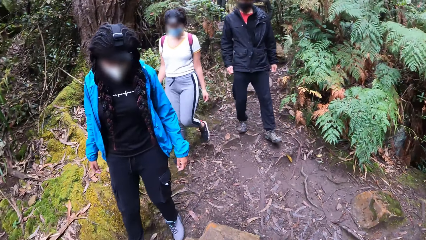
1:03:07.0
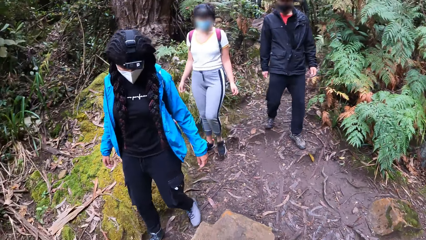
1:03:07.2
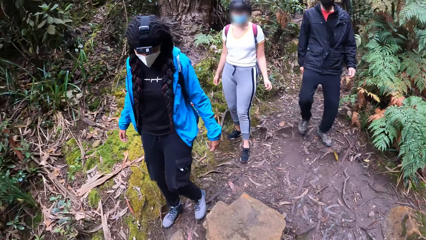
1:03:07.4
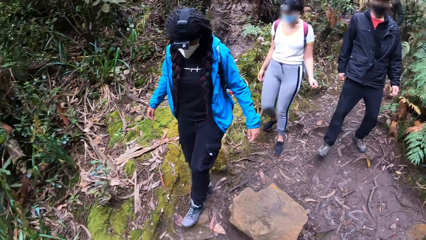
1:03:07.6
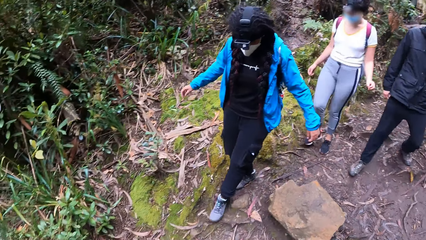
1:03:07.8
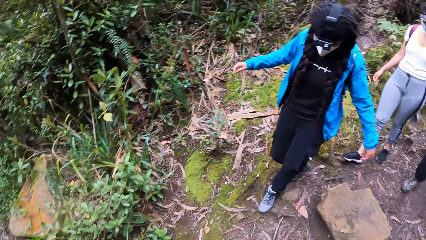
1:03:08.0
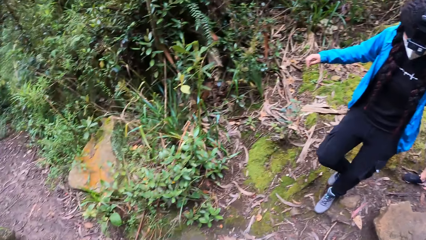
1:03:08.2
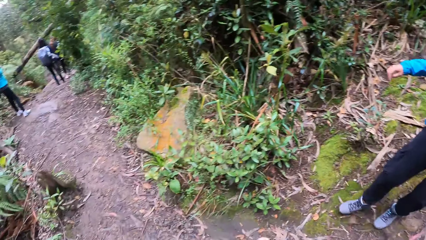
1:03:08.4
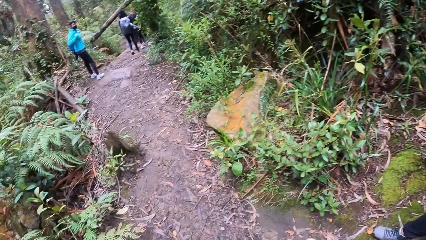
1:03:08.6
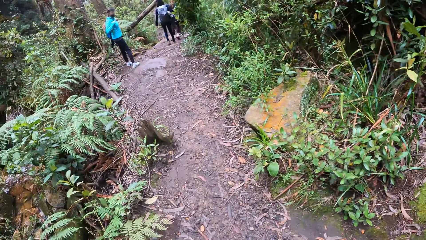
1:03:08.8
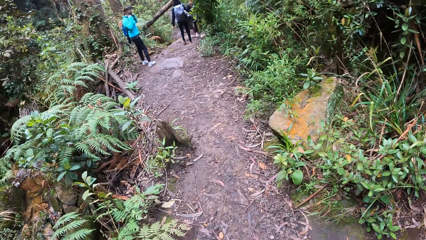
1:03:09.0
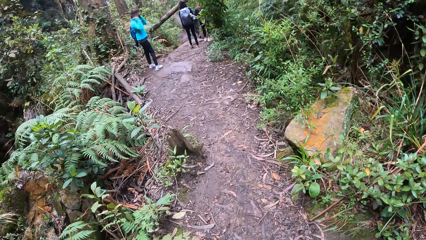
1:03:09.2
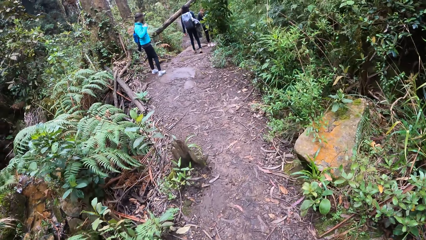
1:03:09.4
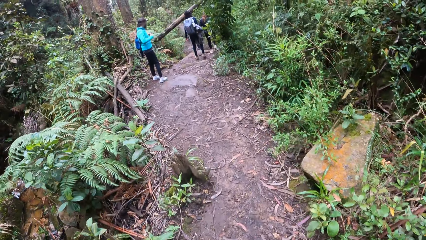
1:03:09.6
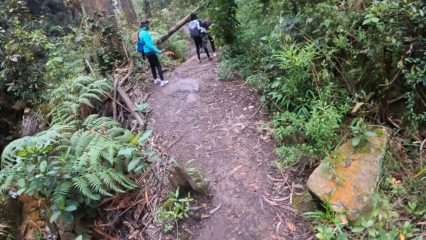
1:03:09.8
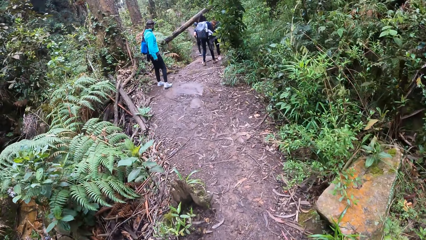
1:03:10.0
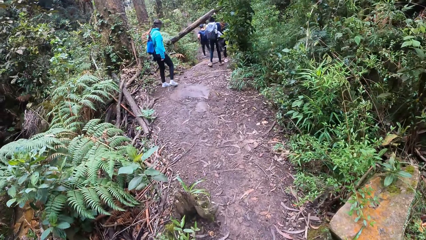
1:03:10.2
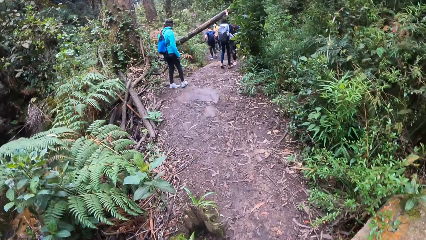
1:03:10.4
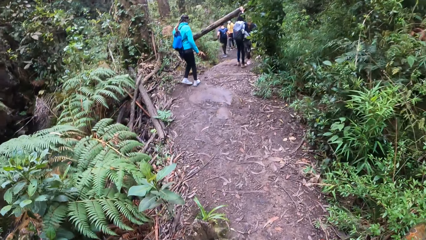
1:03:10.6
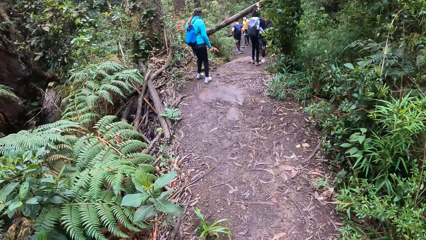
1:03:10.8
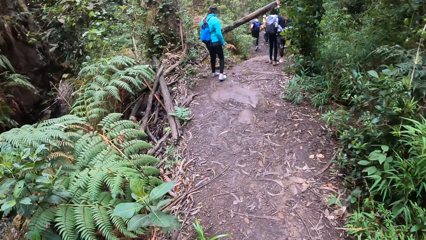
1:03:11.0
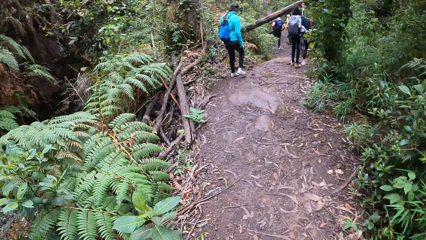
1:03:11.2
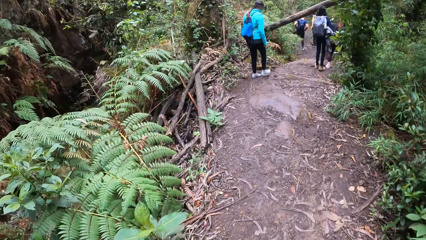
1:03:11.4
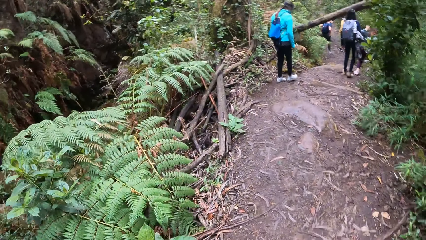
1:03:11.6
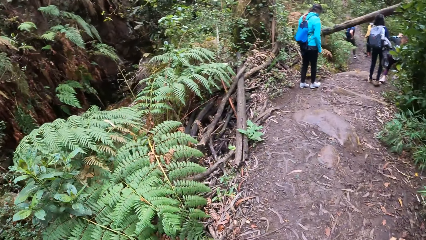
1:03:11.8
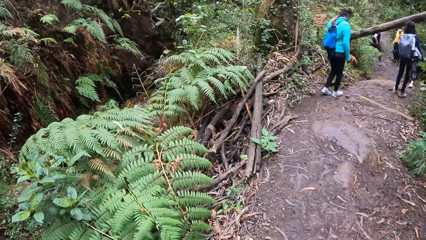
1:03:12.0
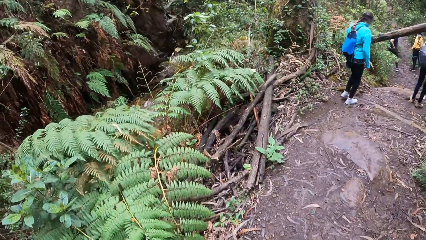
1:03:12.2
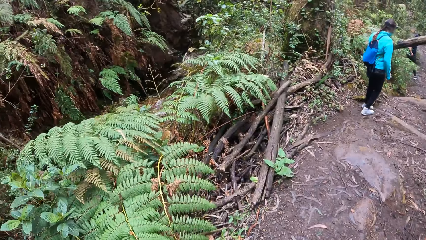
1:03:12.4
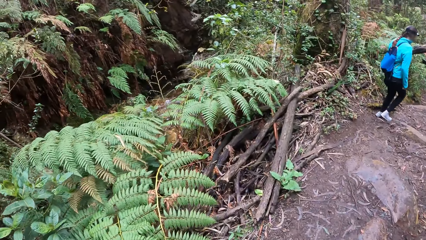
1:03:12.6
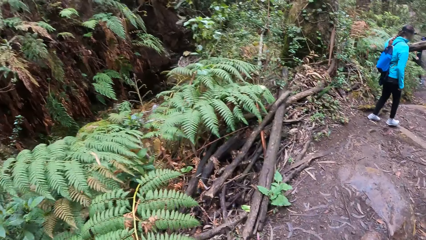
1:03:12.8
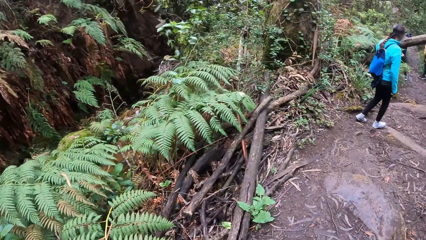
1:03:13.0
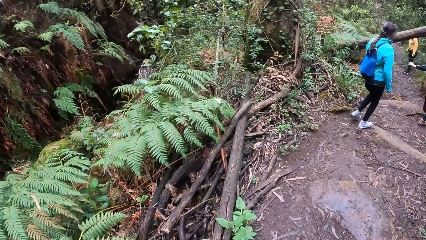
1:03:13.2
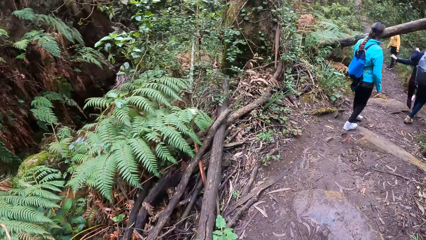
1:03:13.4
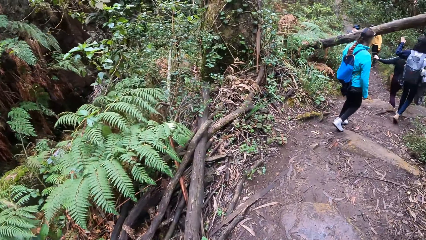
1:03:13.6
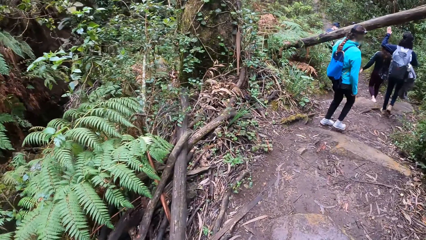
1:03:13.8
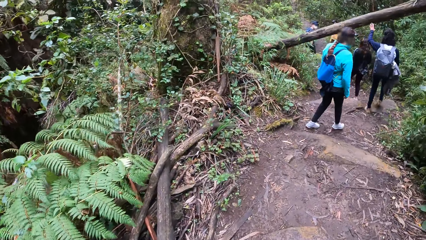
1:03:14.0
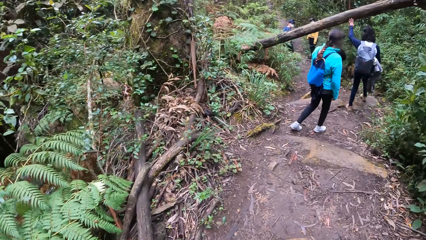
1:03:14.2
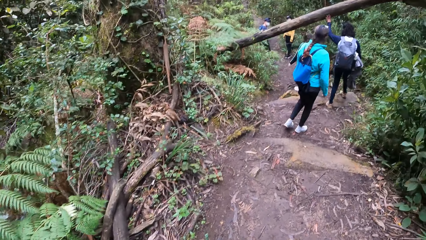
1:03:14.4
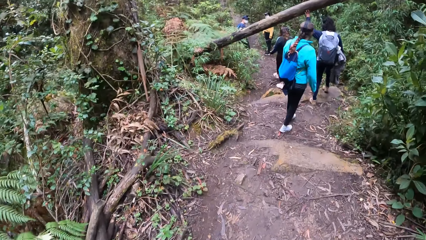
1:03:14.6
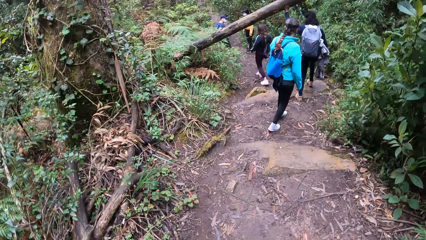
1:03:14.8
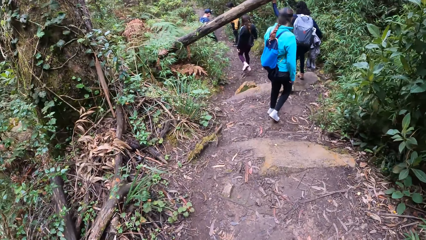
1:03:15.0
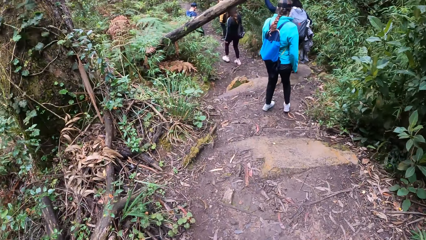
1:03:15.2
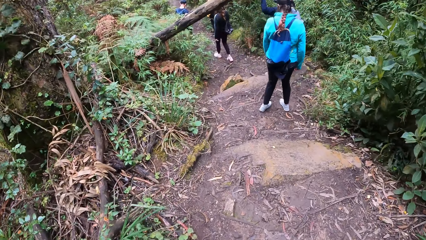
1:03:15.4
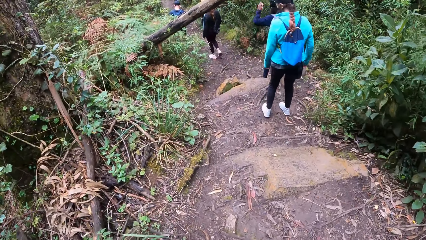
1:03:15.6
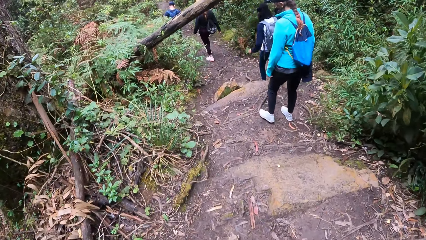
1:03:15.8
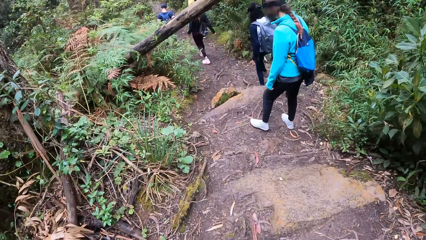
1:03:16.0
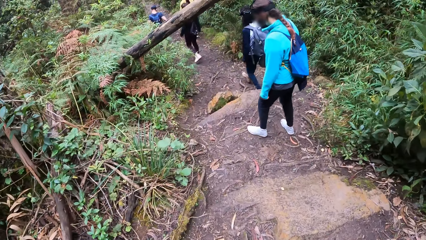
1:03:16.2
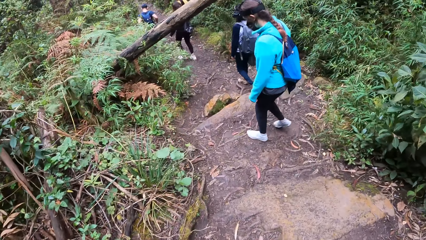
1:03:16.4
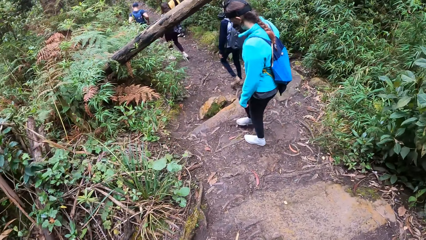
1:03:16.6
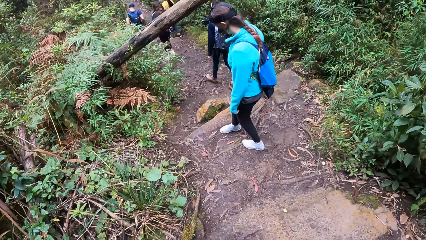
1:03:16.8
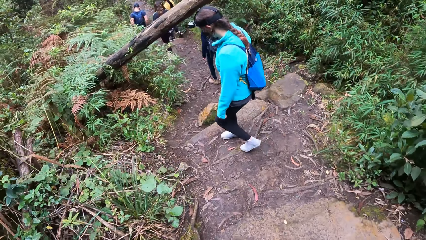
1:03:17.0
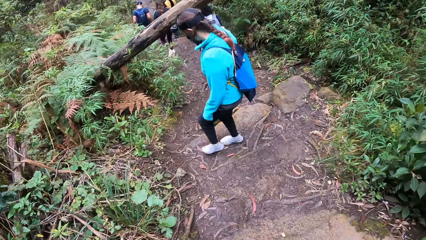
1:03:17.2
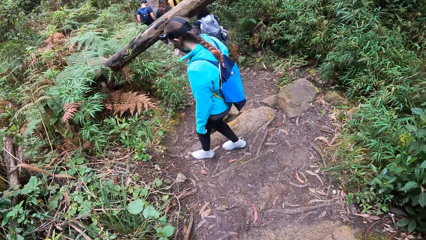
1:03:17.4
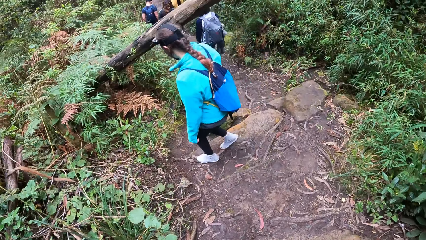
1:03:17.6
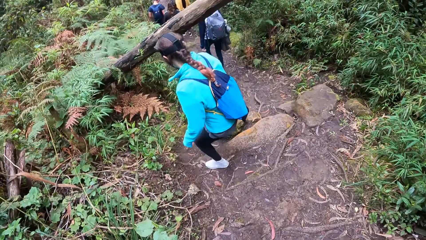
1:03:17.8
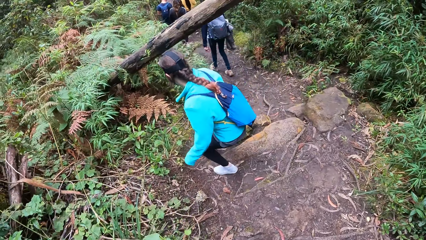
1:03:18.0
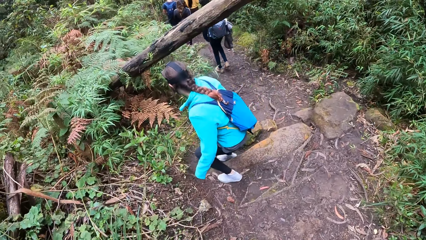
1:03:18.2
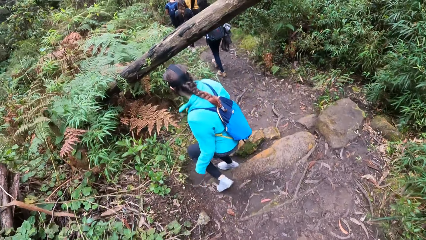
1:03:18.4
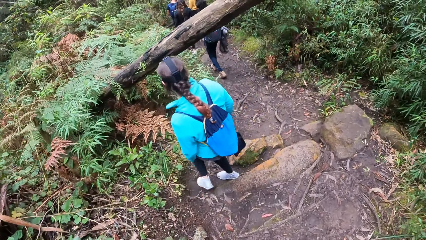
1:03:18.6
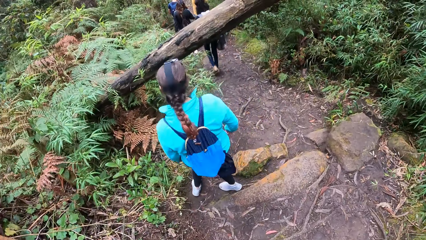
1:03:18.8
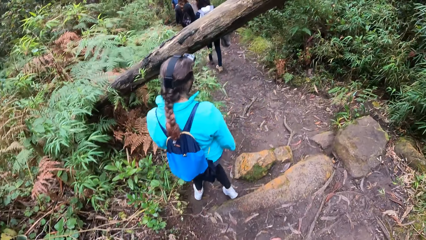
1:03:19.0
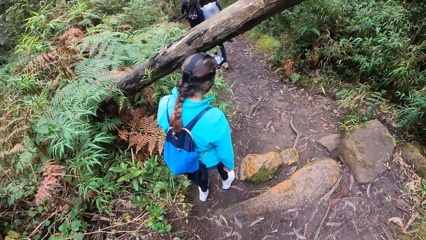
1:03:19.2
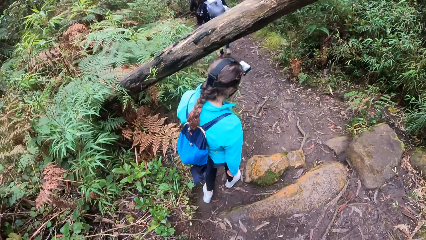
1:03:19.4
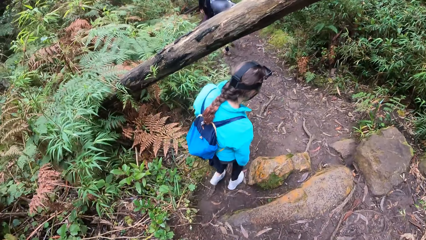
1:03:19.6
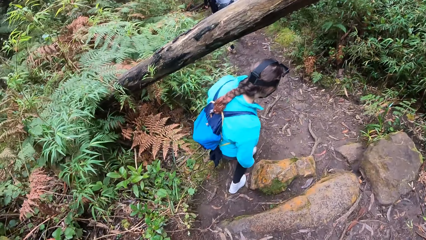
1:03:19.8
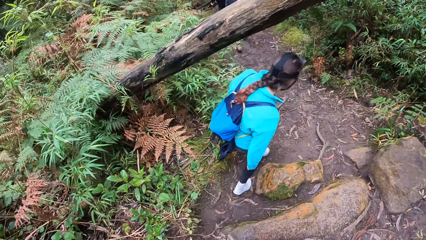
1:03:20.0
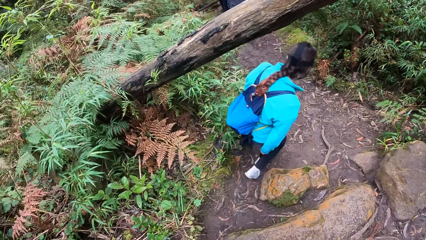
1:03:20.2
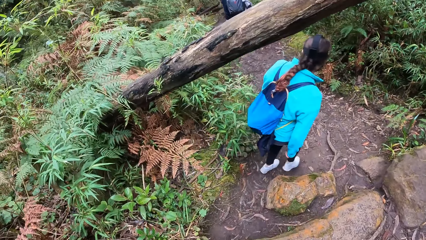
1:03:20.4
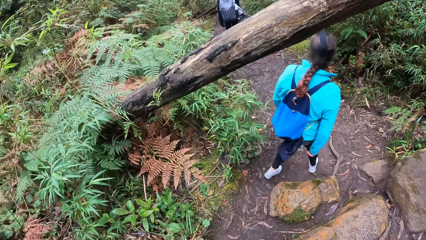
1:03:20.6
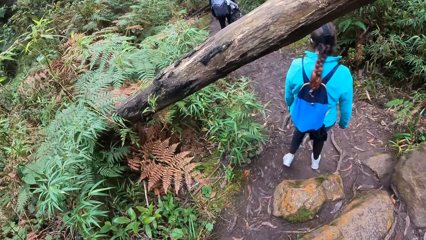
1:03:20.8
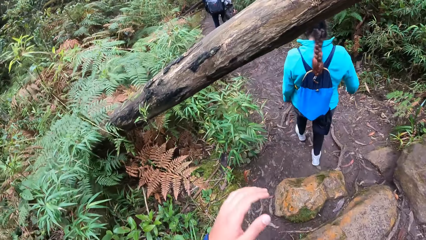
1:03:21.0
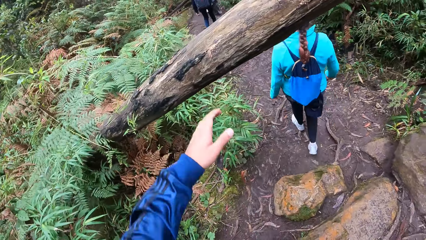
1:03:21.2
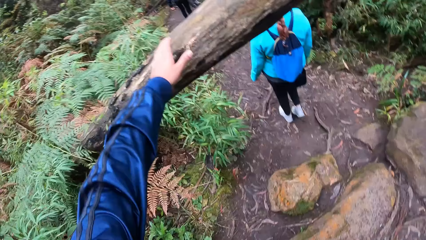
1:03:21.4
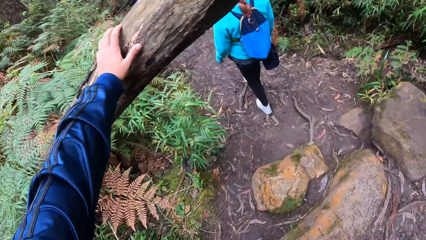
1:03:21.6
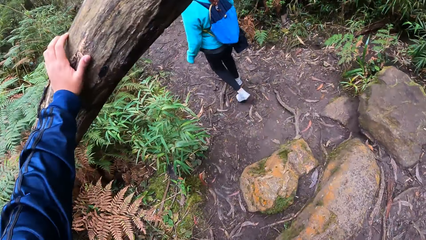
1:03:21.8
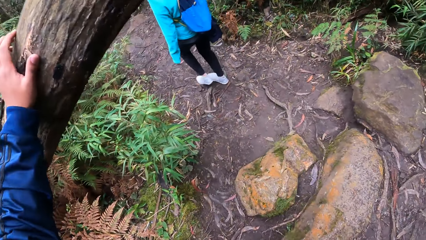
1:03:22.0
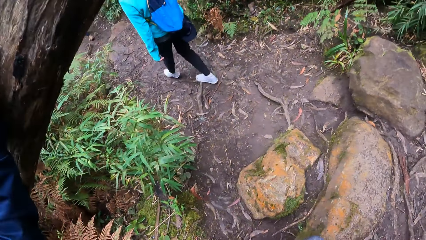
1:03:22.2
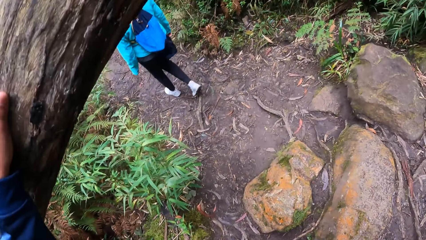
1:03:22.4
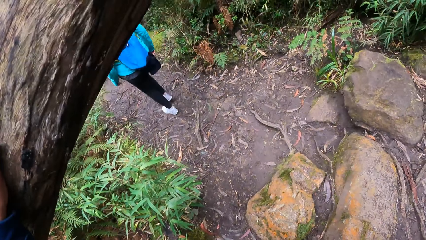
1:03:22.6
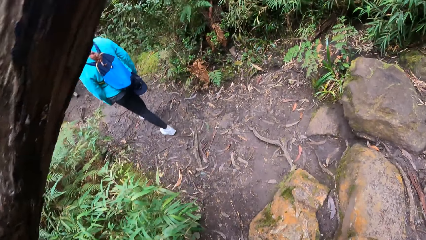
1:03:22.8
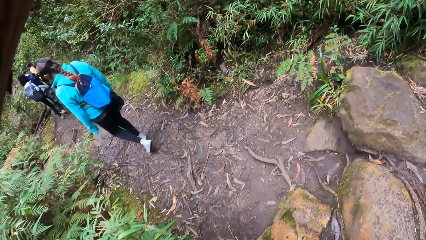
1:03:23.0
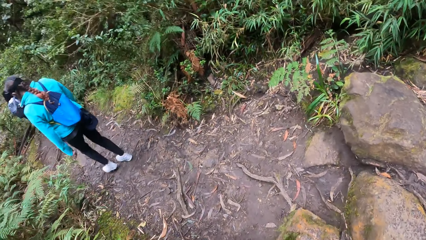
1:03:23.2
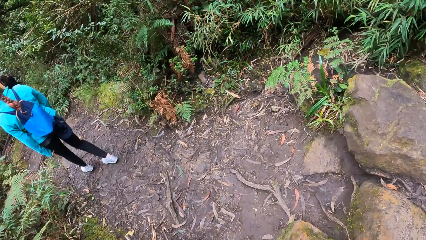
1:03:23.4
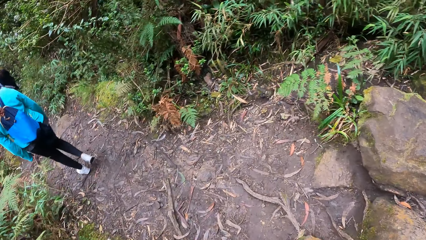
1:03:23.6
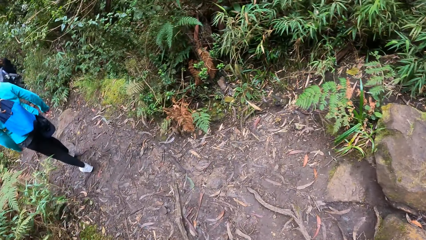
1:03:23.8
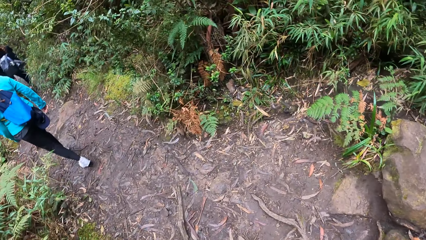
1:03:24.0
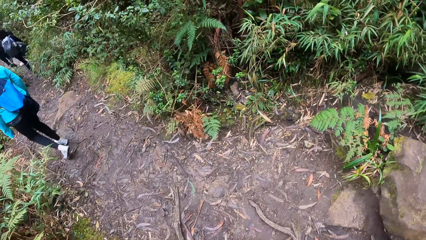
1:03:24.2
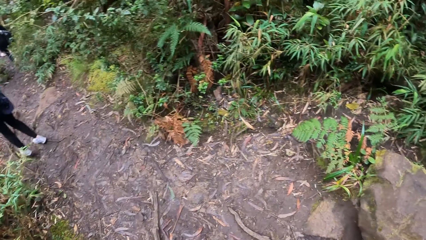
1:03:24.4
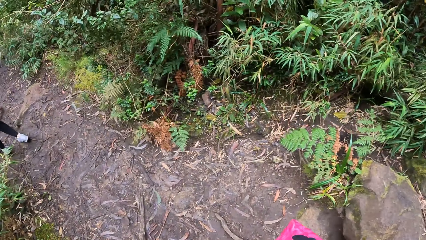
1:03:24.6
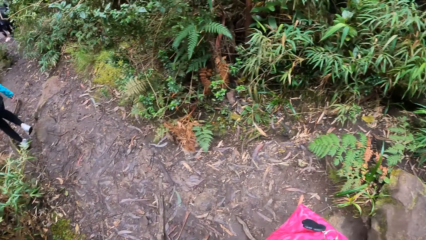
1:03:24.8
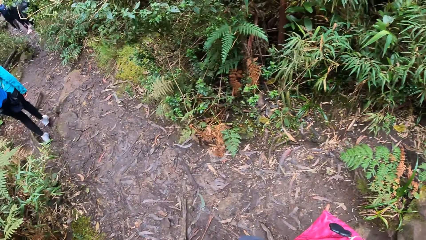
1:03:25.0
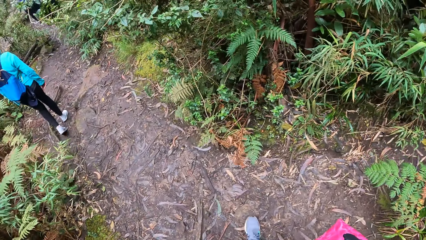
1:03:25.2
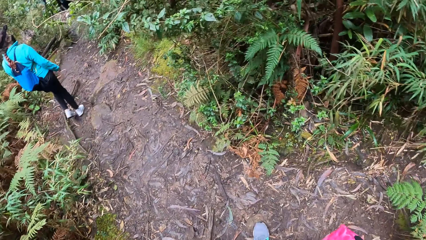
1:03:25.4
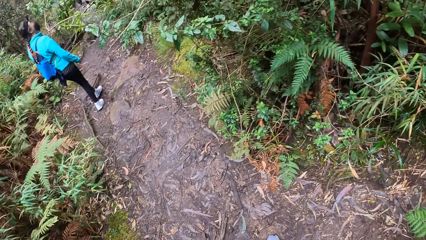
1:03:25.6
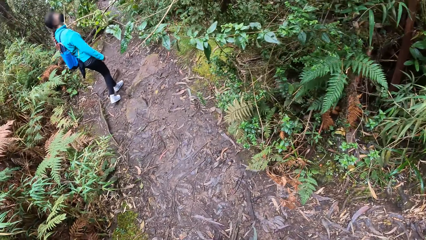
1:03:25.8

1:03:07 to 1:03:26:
The camera wearer walks around. A man places his left hand on a log of wood on the pathway. The camera wearer places his left hand on a tree trunk. He walks in the forest.
